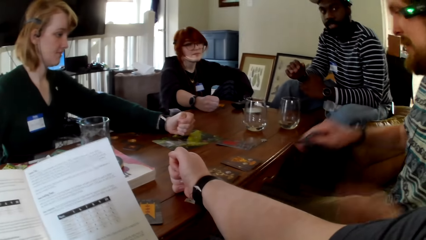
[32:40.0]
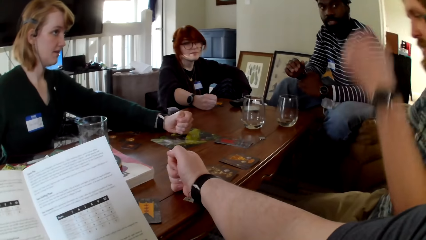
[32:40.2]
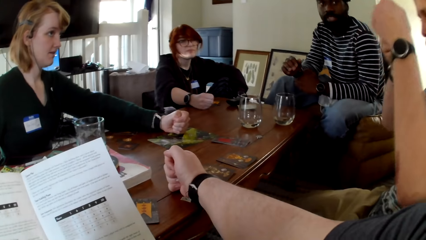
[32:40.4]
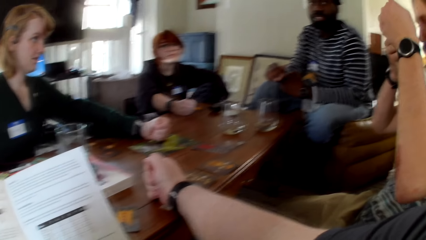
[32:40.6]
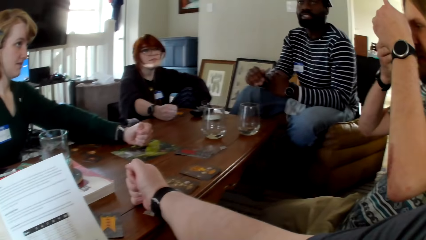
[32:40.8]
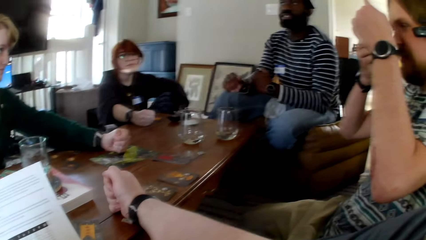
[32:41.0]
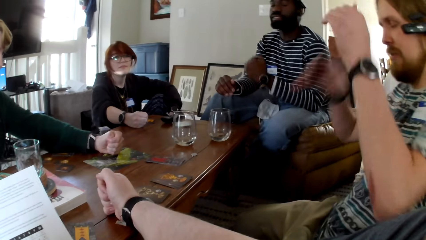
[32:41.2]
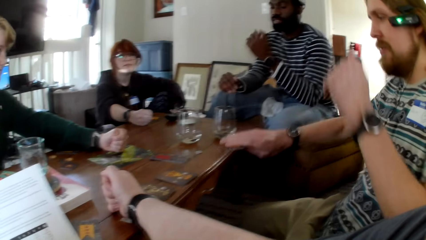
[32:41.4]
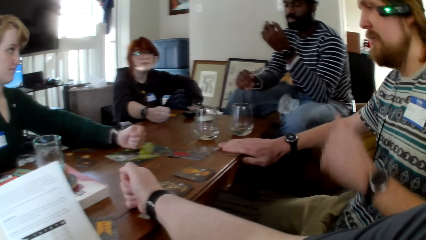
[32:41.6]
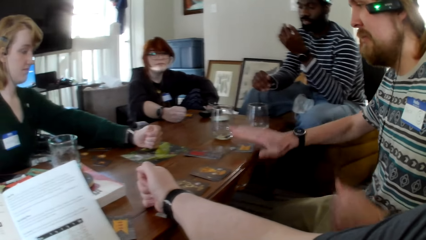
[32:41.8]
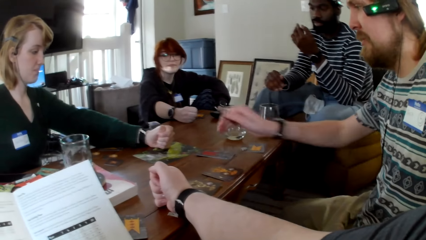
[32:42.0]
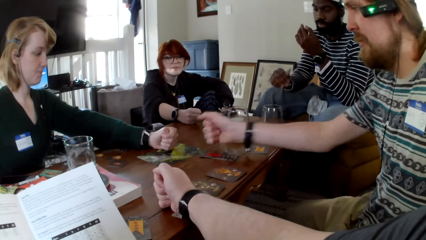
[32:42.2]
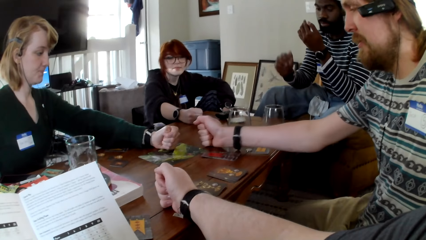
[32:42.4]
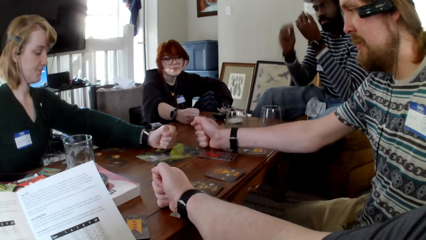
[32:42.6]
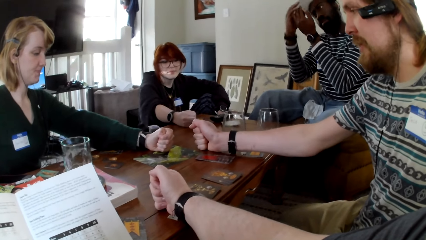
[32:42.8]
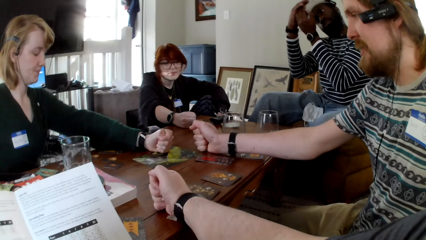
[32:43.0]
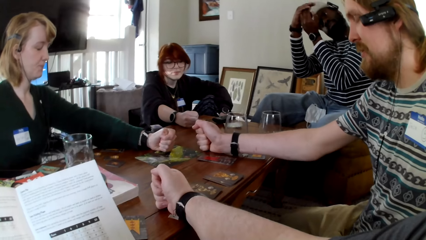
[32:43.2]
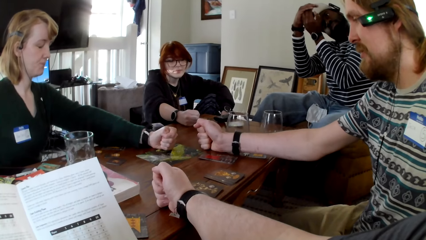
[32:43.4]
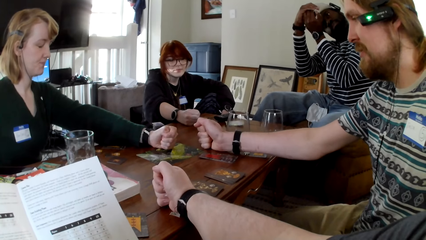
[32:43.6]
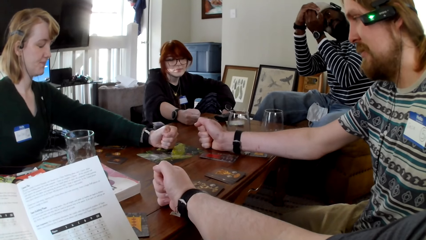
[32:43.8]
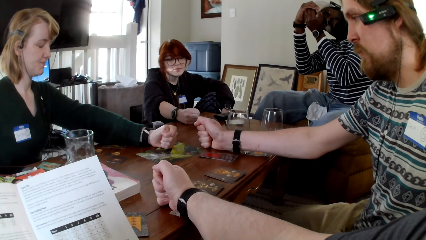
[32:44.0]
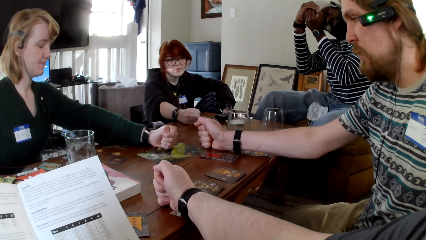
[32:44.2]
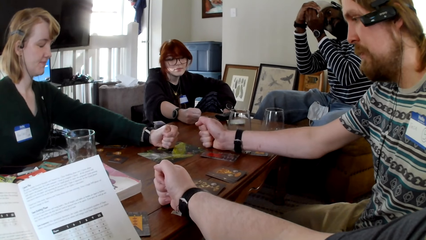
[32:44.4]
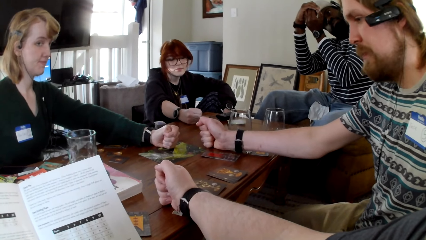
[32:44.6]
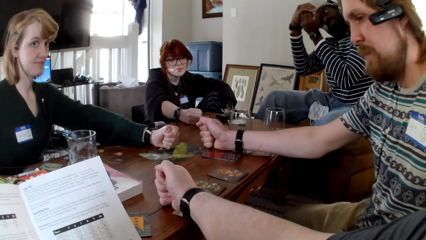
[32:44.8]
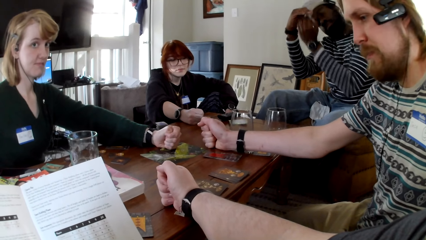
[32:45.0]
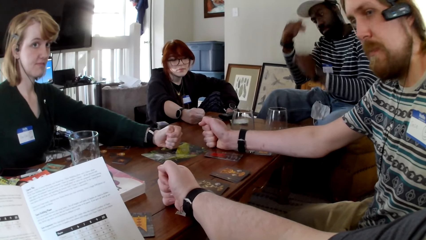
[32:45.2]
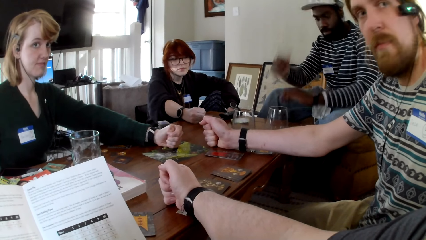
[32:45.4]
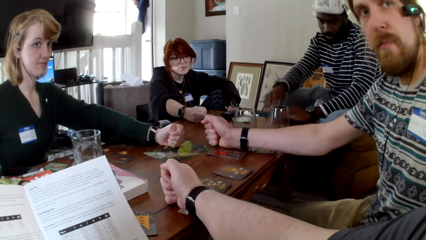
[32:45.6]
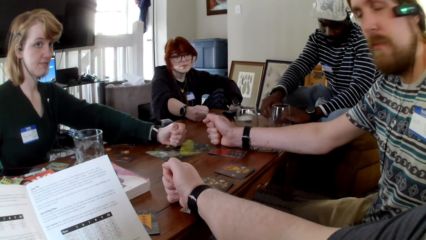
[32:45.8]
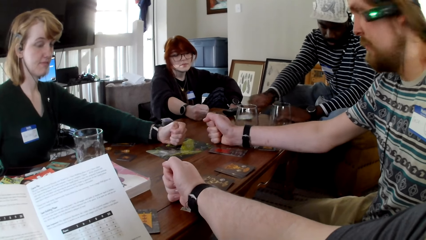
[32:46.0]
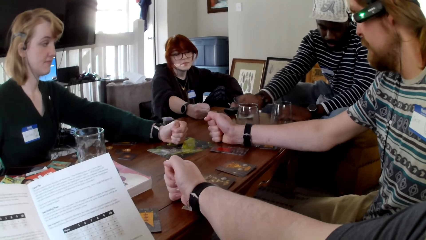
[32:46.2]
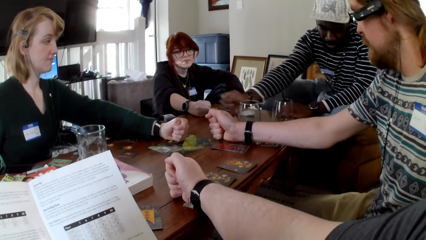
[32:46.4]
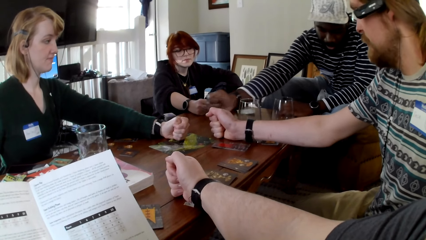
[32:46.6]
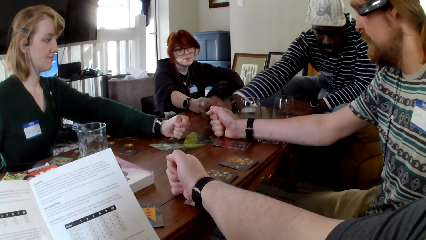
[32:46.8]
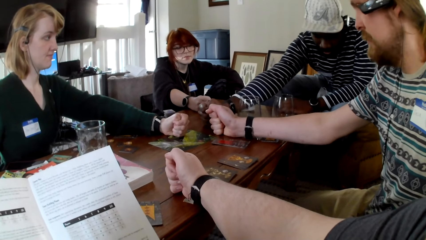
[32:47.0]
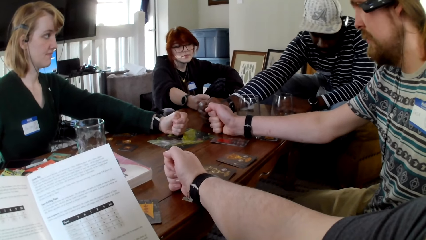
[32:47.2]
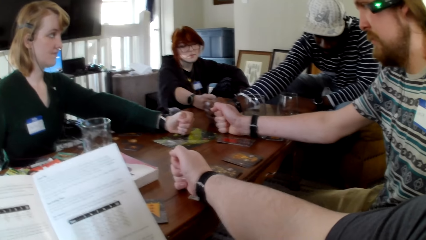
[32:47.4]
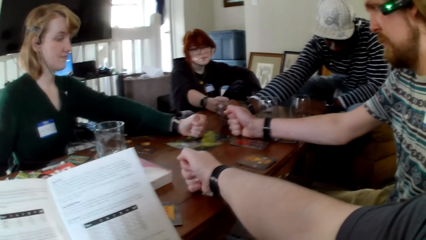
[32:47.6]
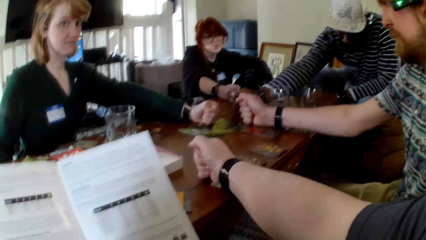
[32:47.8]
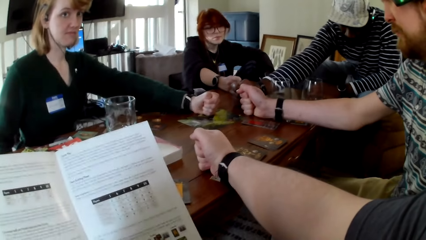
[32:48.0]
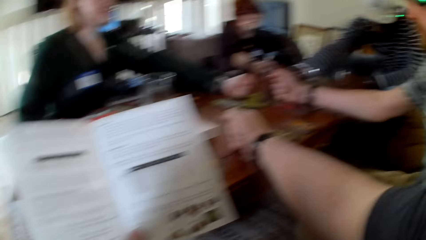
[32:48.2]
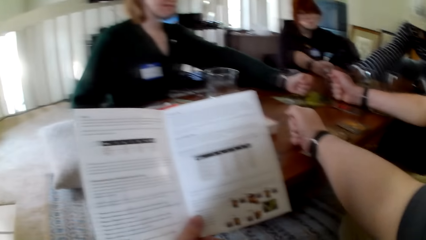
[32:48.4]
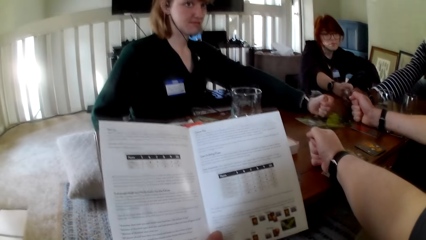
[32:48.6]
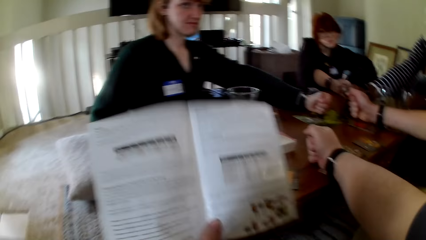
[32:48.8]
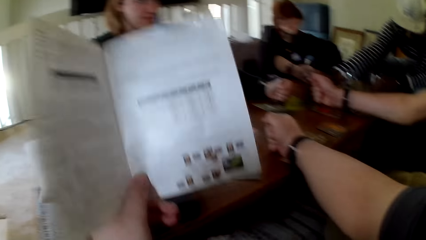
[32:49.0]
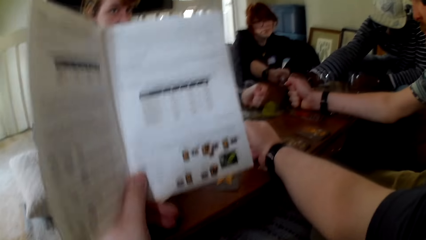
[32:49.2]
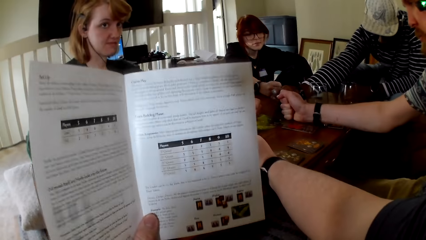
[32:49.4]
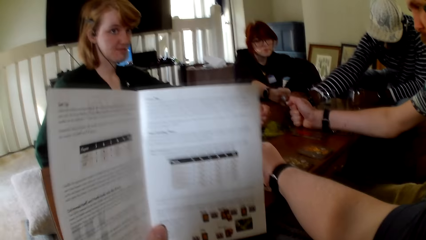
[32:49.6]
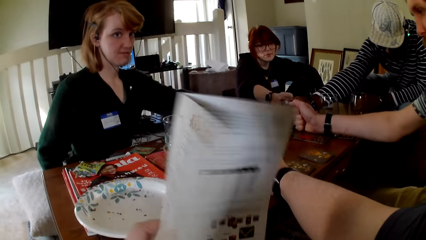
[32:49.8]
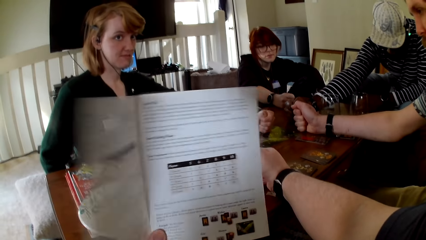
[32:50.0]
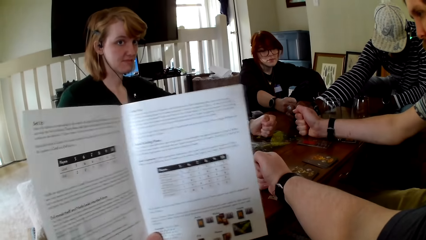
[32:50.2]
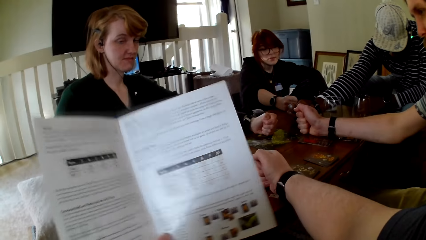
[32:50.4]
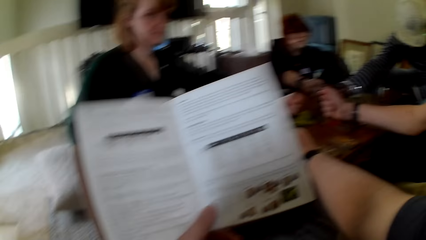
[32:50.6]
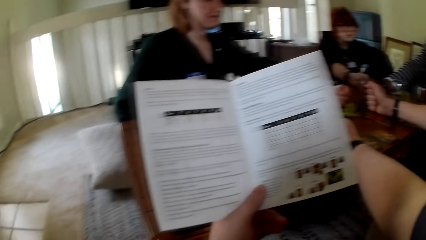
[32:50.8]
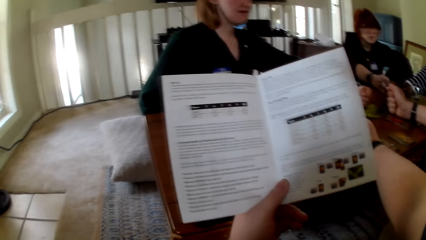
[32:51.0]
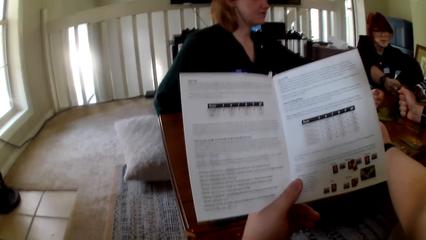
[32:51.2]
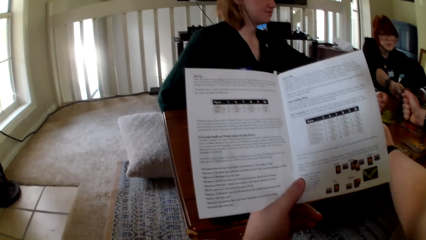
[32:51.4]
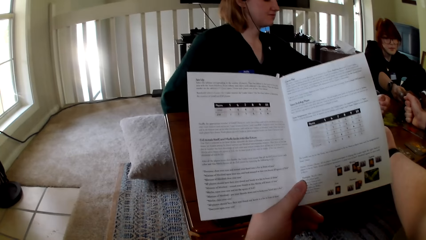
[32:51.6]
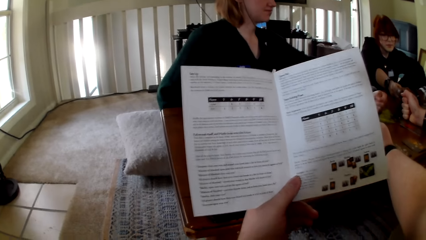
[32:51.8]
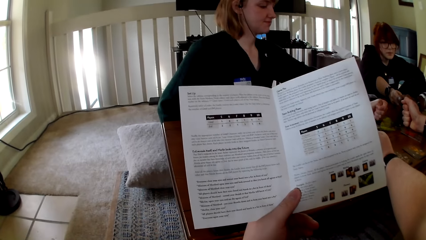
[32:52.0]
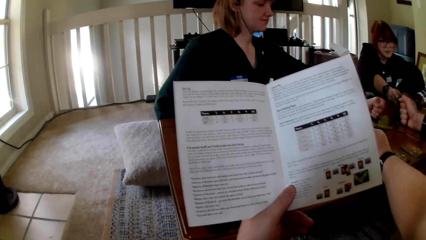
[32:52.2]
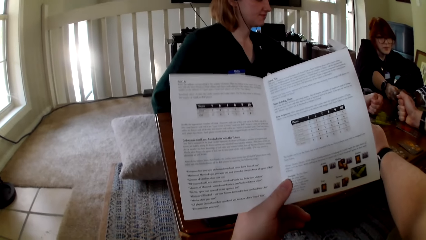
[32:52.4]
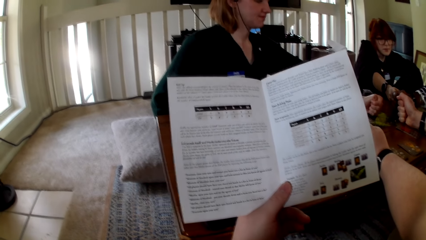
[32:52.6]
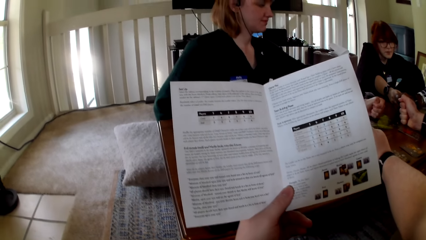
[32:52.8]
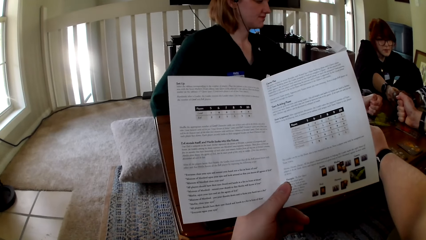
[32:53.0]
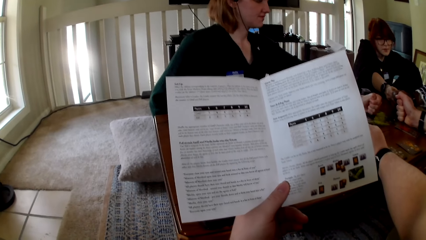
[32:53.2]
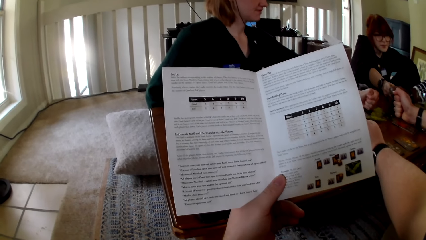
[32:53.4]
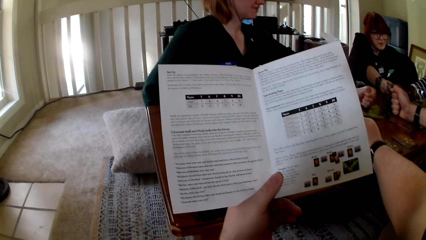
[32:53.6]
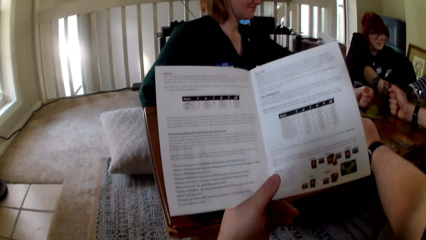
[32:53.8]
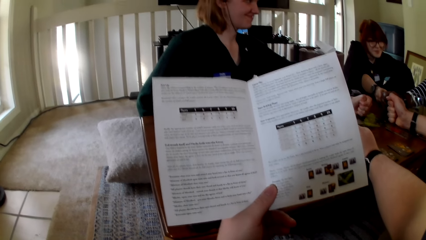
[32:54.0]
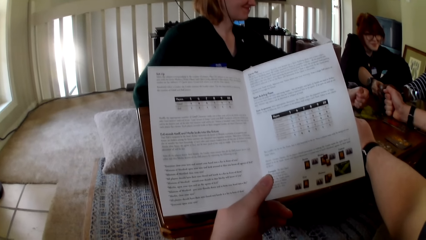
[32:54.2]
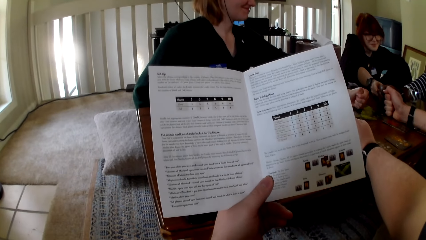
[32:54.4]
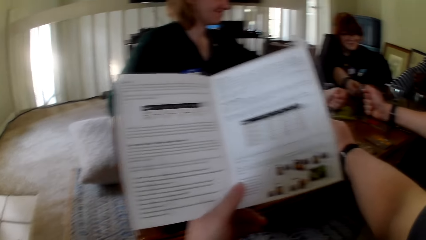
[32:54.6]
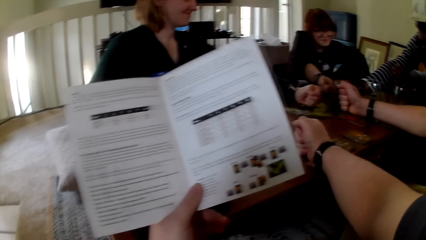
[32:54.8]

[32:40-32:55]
A man pulls his hand off the table, picks up a card, checks the card, and puts the card on the table. Another man checks the card. A person touches the cards. The first man puts his hand on the table. The other man puts the card on the table and puts his hand on the table. The camera wearer reads a pamphlet. They touch the book.
